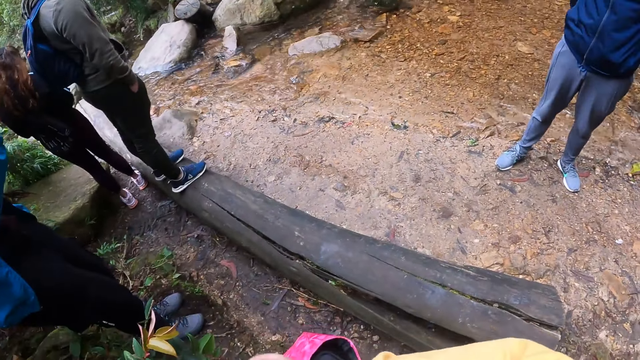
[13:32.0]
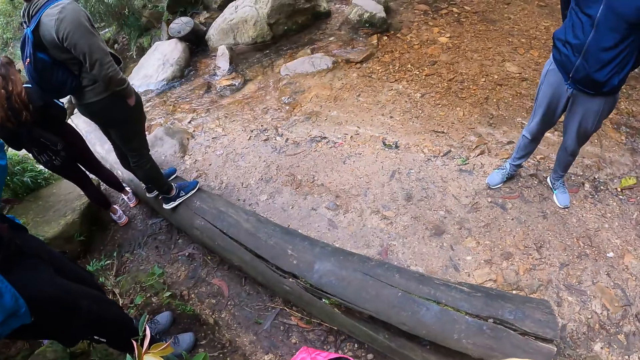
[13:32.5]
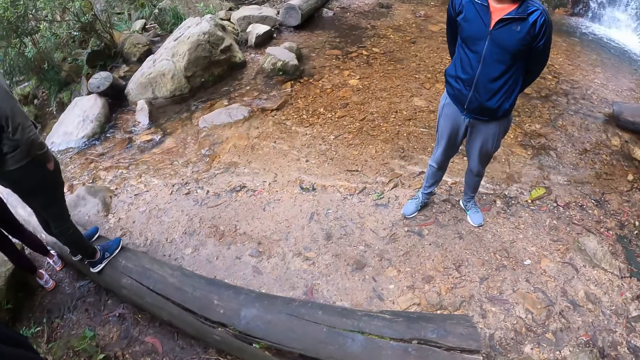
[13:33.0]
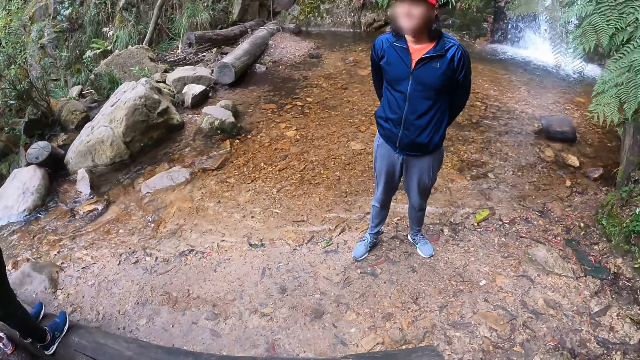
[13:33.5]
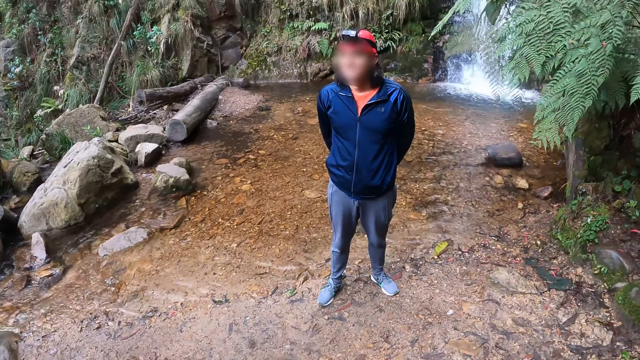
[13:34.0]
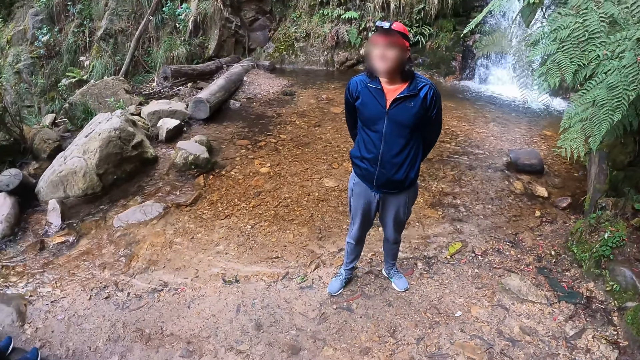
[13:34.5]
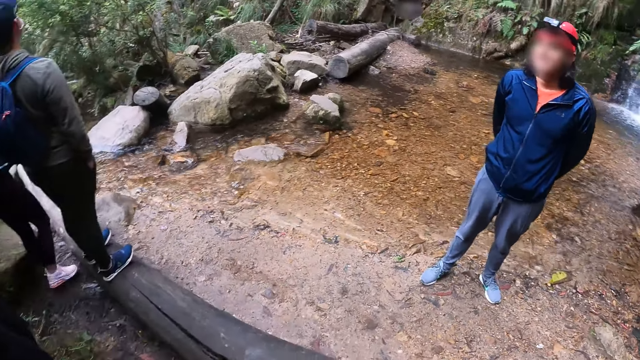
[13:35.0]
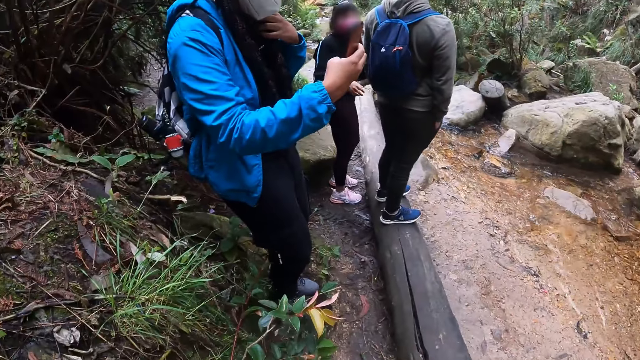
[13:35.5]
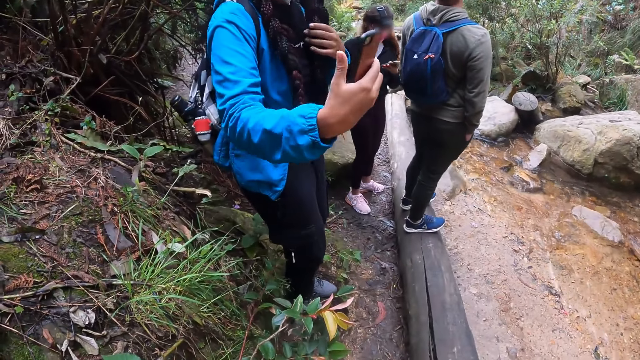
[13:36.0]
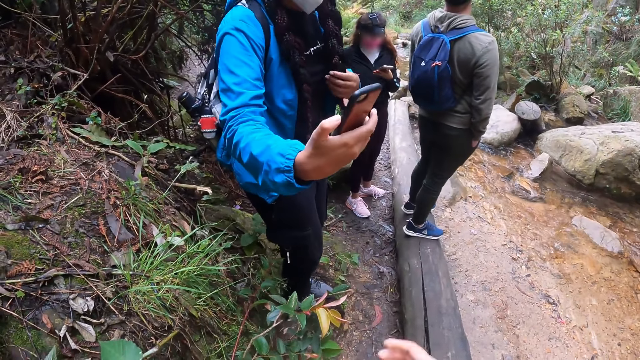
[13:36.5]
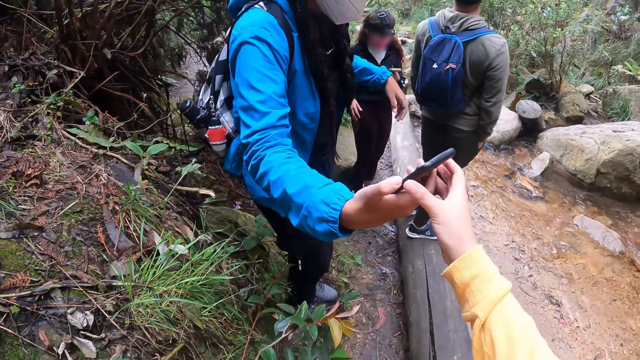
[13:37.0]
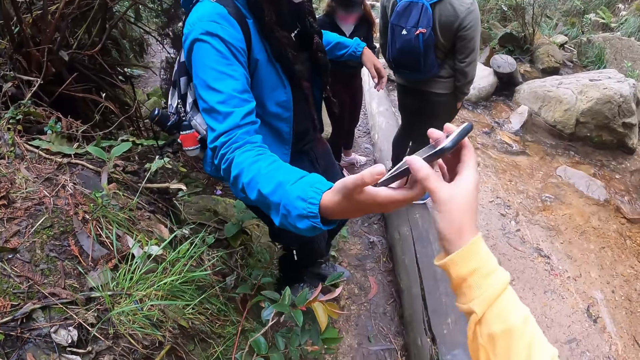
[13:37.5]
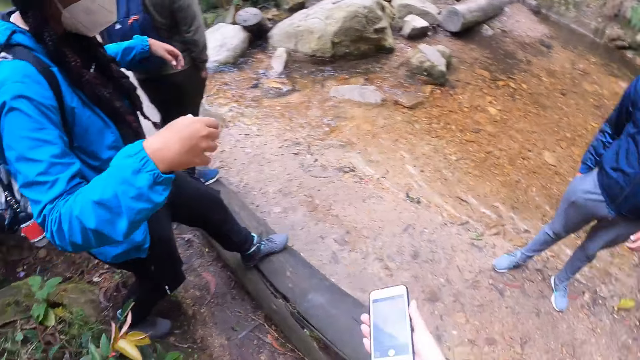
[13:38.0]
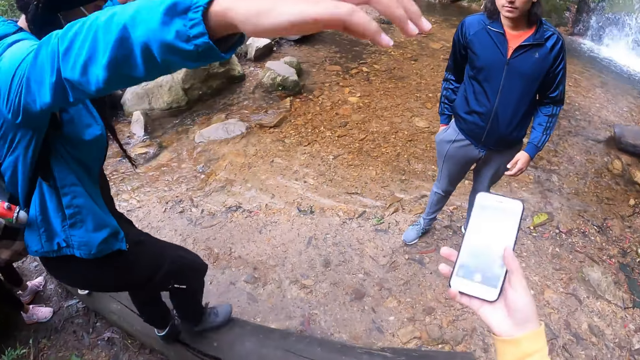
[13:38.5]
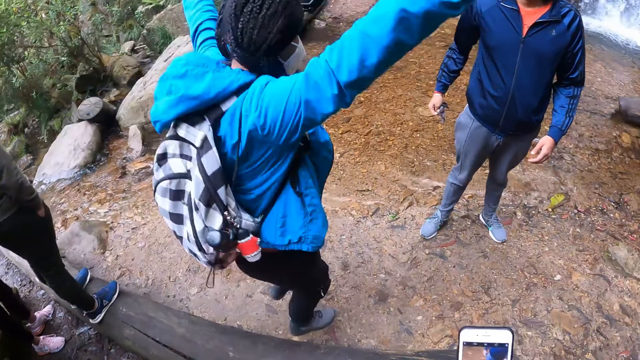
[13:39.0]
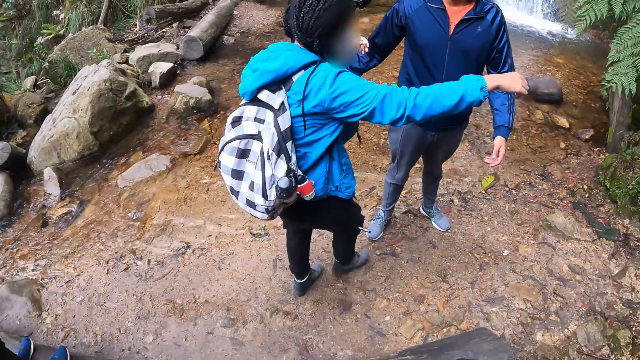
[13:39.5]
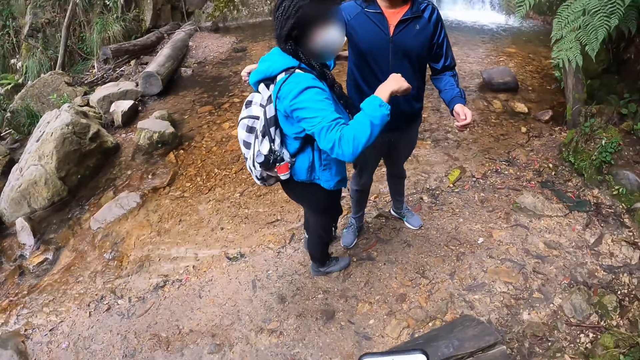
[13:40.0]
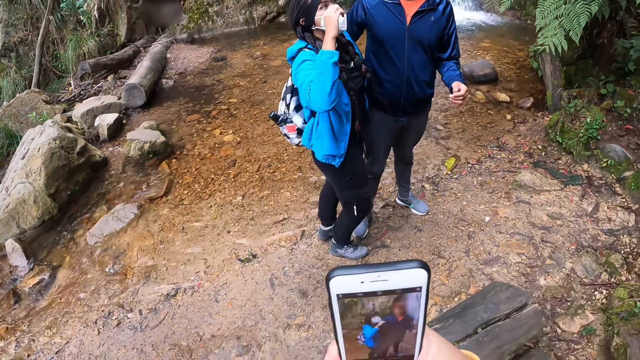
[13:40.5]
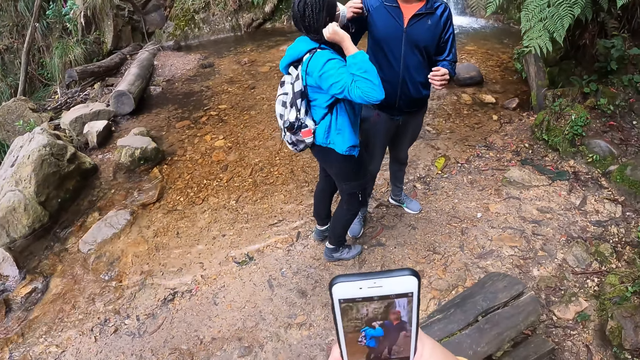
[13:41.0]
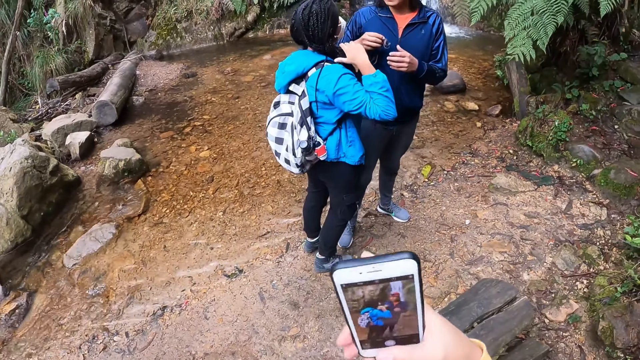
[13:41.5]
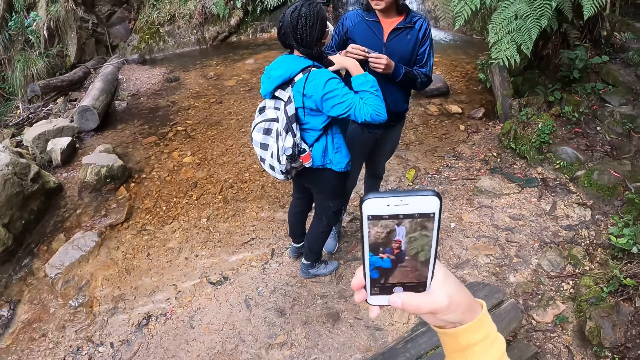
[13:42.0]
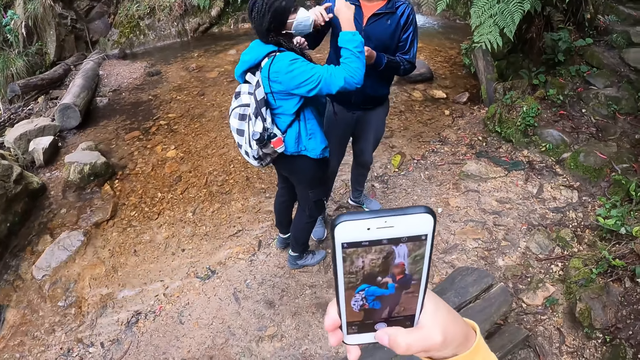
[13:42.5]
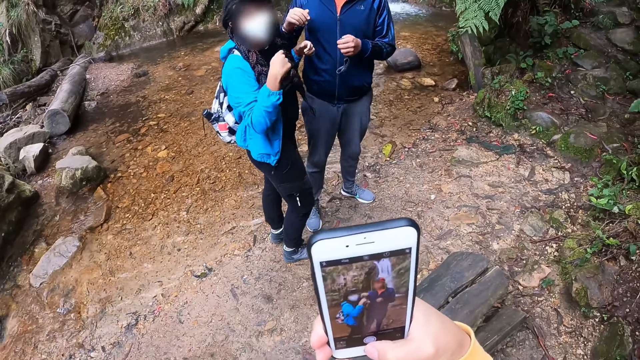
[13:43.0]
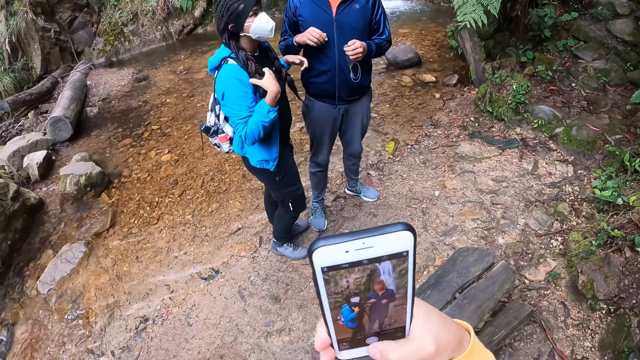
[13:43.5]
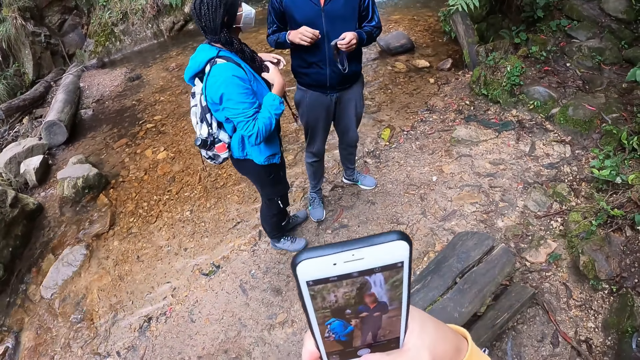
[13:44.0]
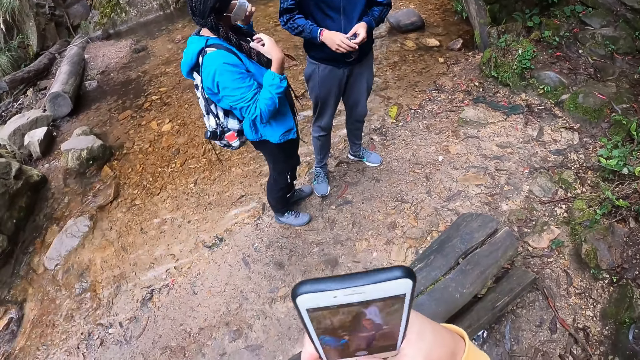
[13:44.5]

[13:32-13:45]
The woman takes a picture of the man with the phone. The camera wearer collects the phone from the woman with her right hand. The woman stands beside the man. She interacts with the man.

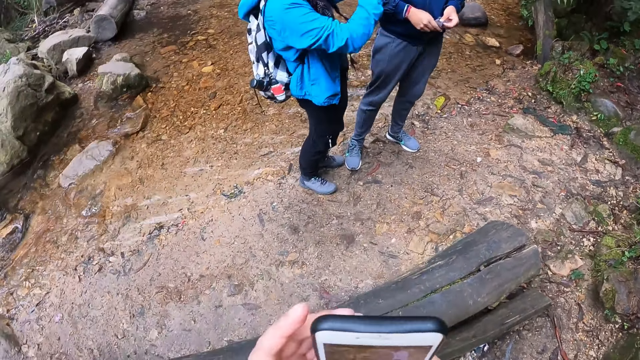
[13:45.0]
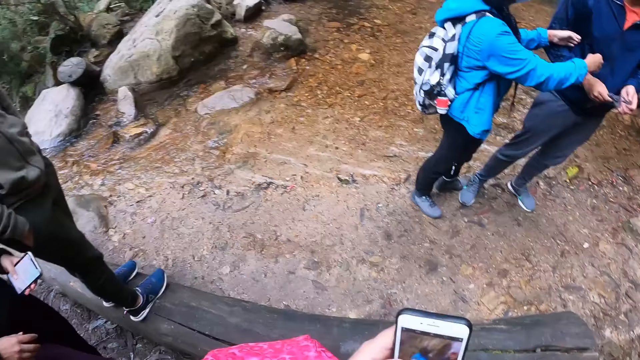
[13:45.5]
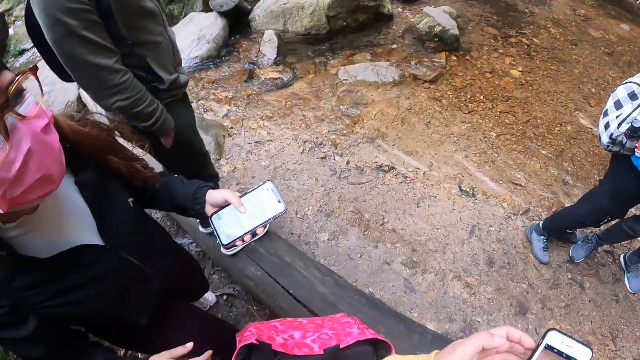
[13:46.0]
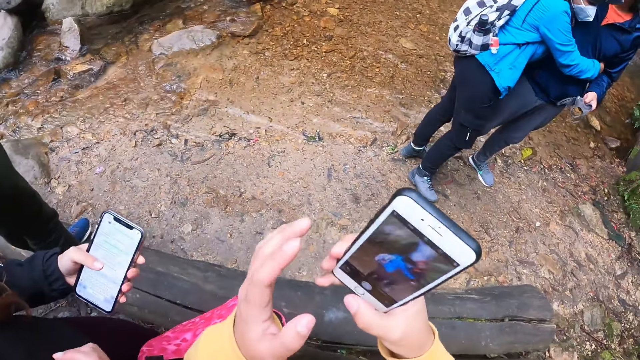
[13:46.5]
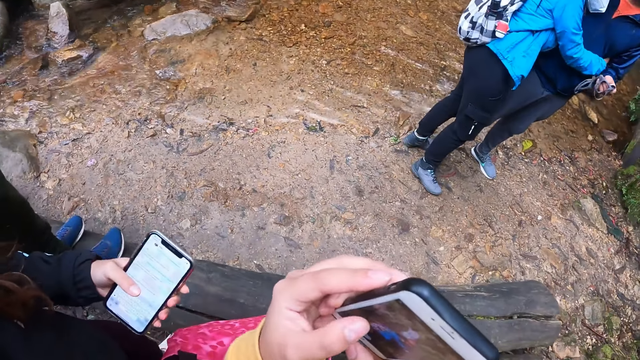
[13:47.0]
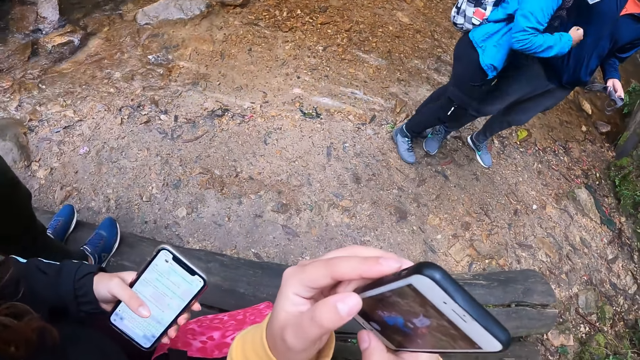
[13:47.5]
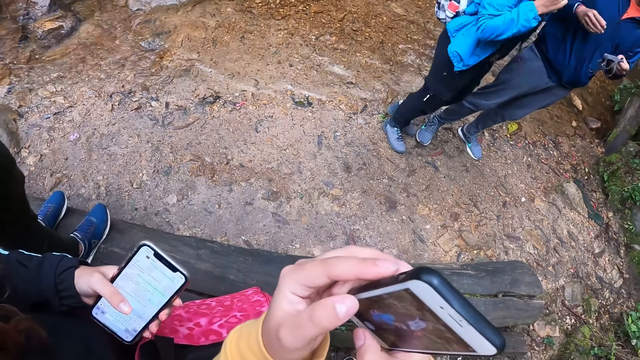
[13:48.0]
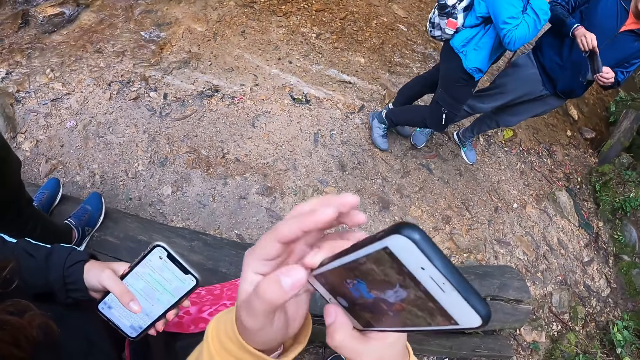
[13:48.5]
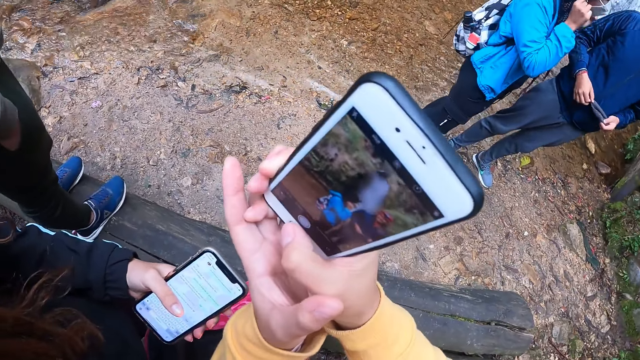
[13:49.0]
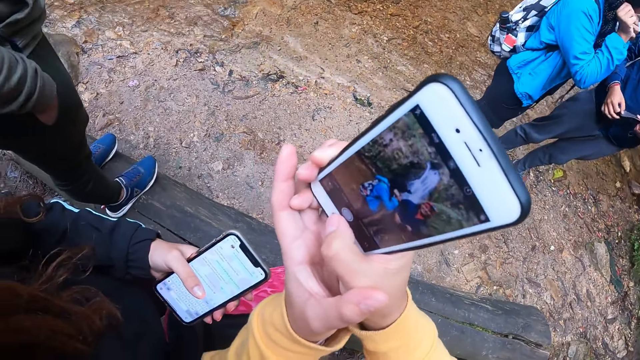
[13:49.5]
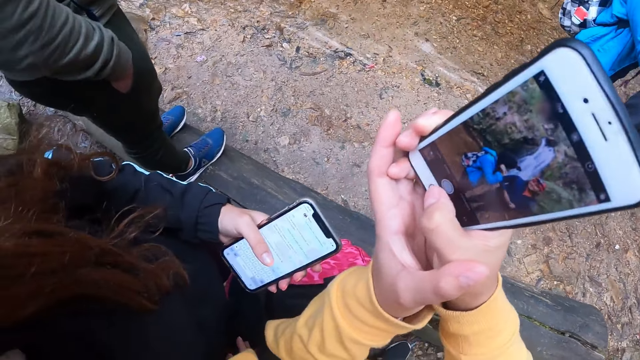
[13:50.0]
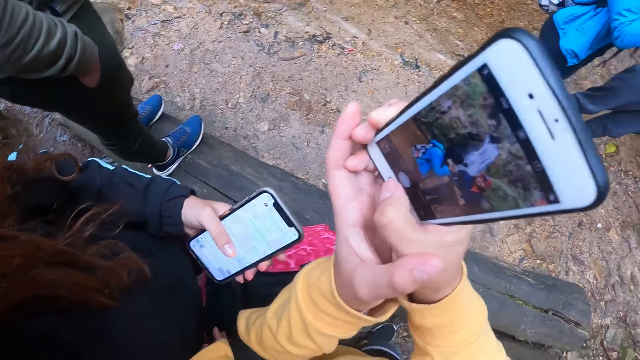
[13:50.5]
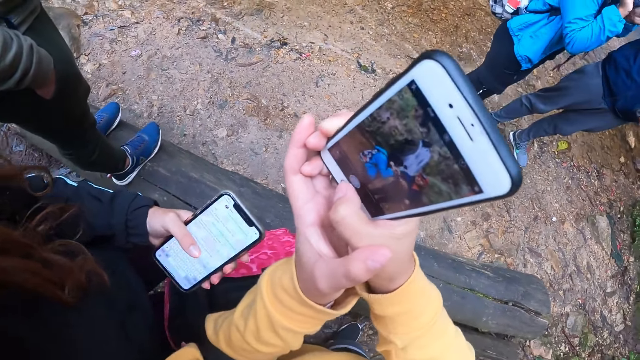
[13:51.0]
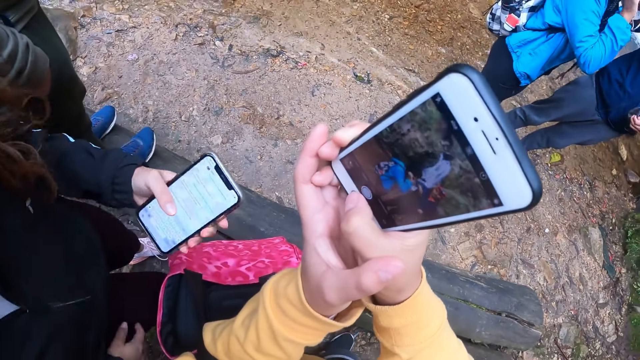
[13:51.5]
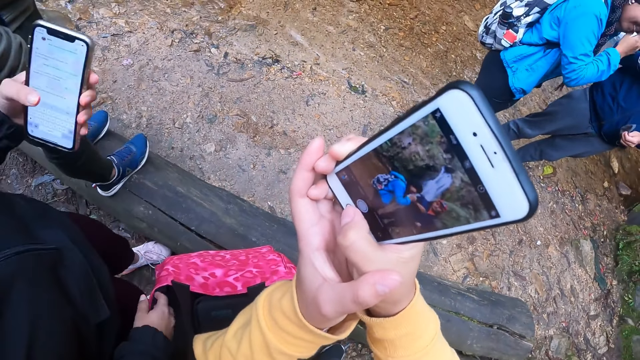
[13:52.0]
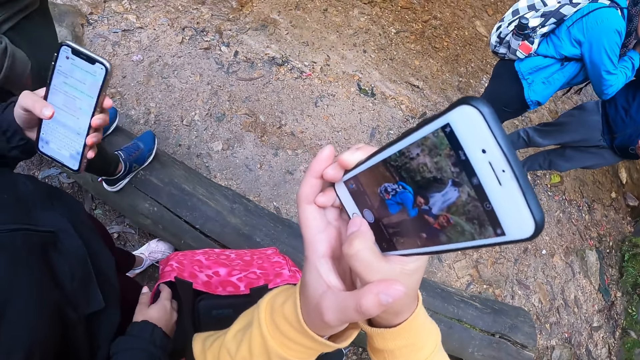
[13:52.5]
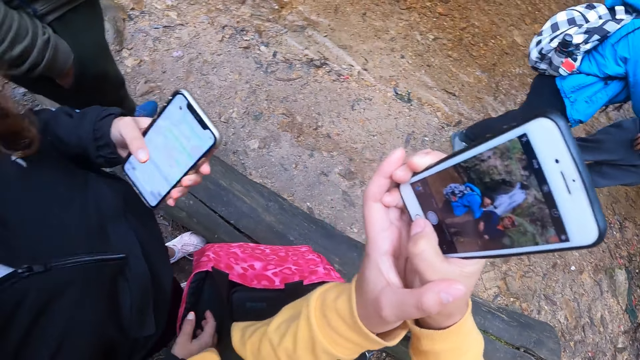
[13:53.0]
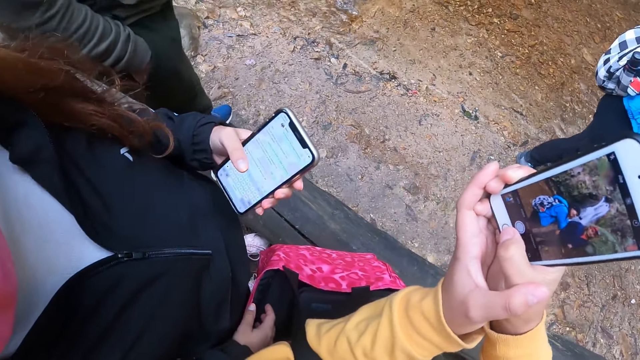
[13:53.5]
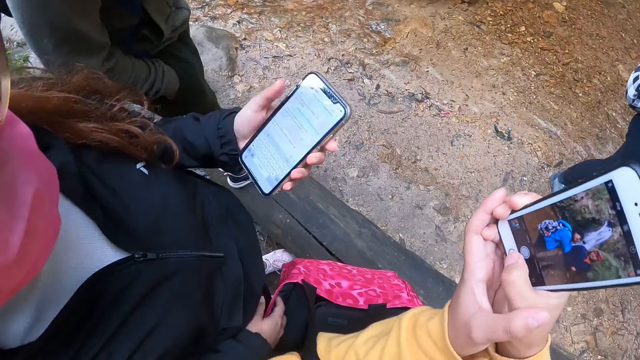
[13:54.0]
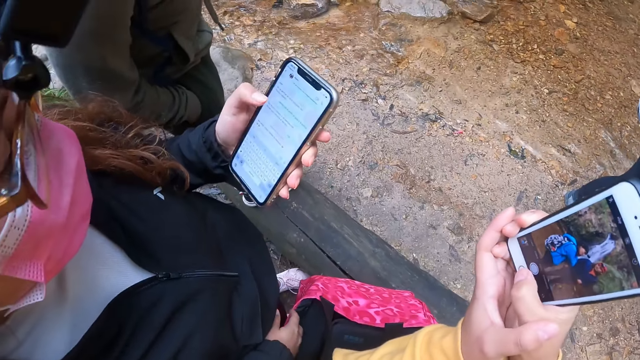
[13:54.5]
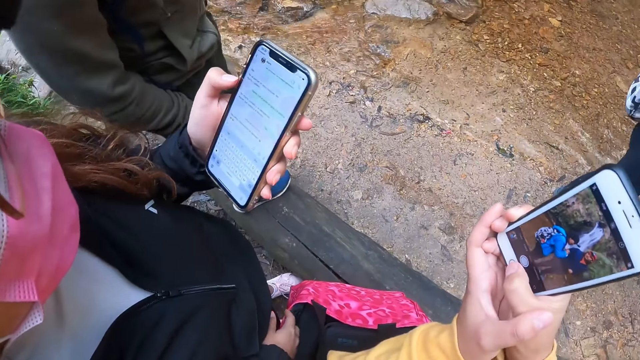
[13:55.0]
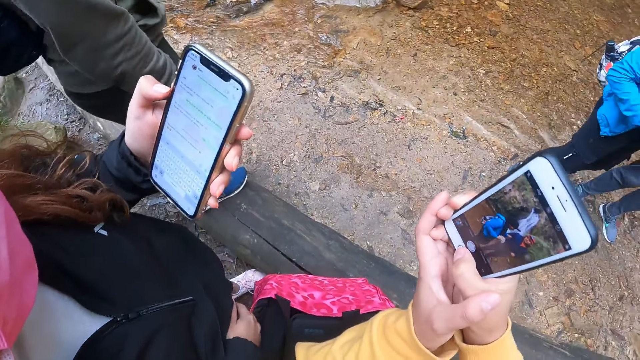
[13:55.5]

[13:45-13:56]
The camera wearer interacts with a woman. They take pictures of a woman and a man. They show the photo to another woman.
